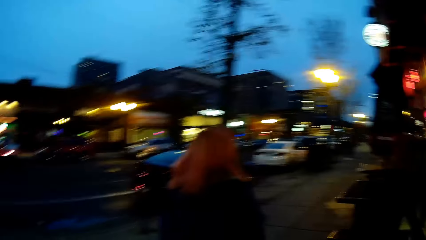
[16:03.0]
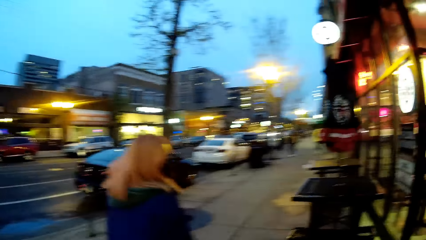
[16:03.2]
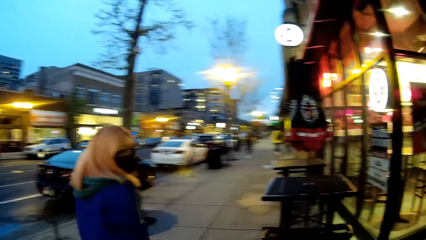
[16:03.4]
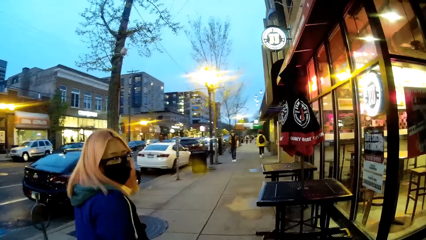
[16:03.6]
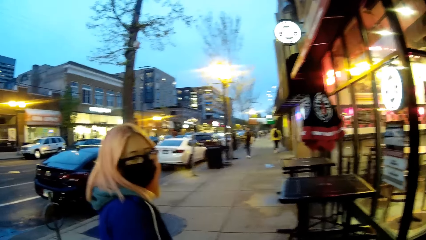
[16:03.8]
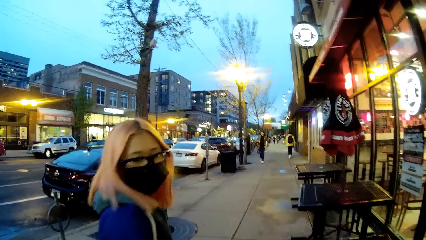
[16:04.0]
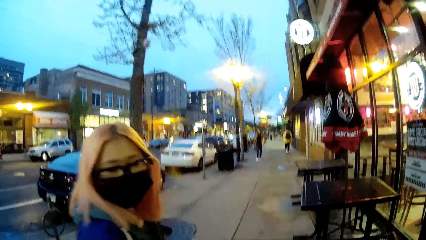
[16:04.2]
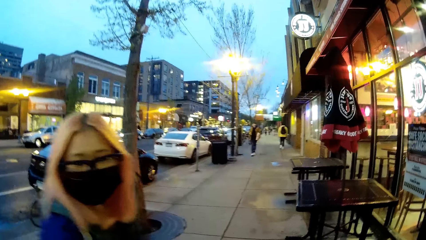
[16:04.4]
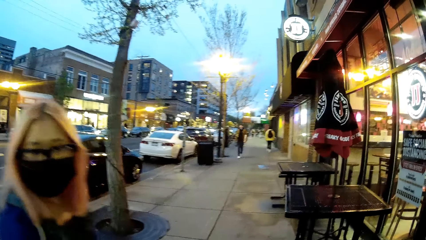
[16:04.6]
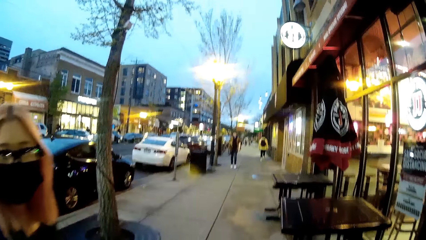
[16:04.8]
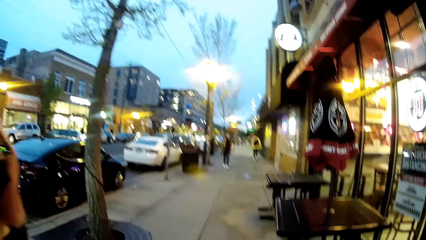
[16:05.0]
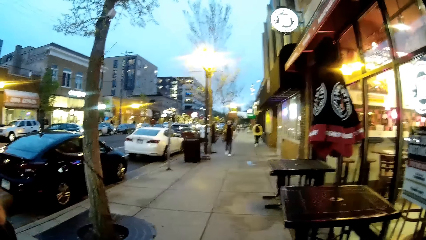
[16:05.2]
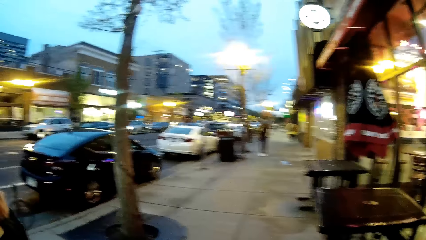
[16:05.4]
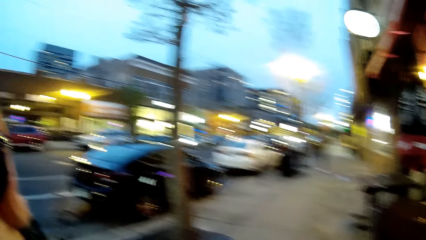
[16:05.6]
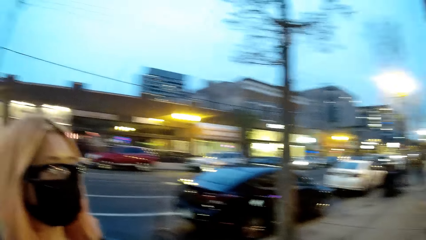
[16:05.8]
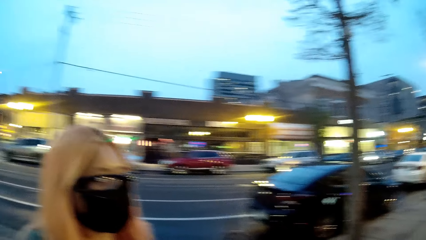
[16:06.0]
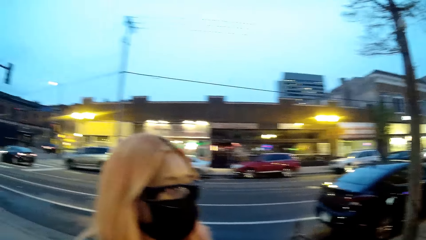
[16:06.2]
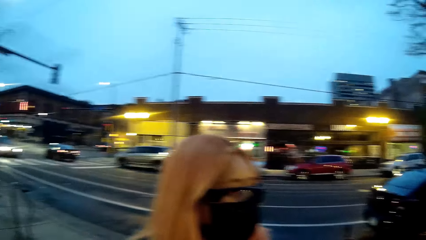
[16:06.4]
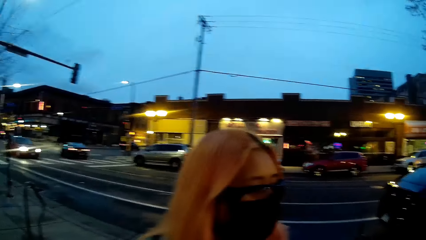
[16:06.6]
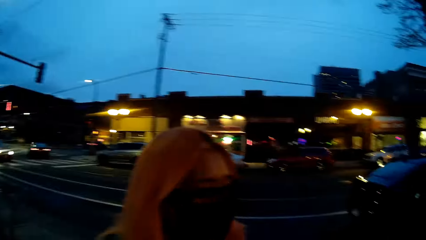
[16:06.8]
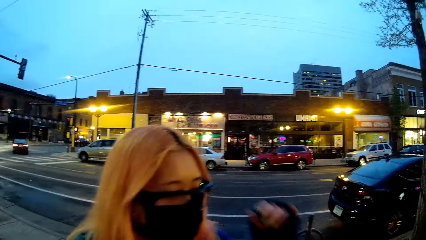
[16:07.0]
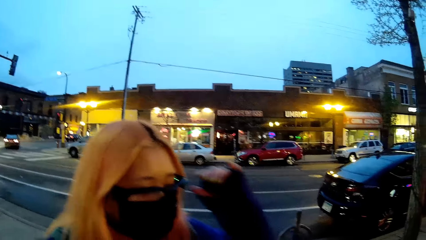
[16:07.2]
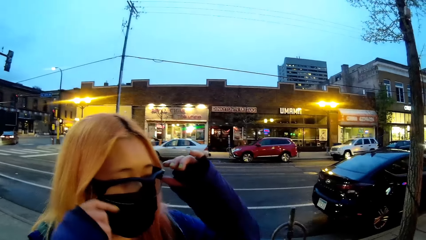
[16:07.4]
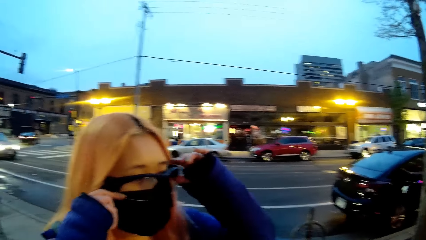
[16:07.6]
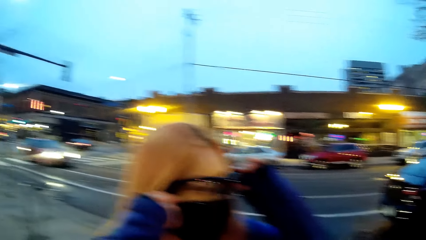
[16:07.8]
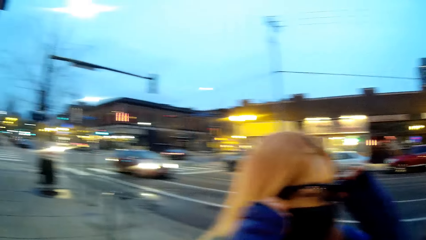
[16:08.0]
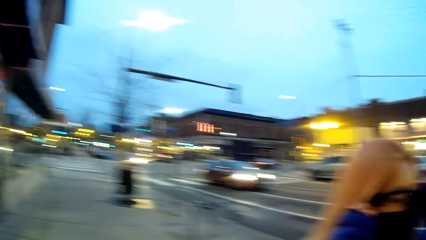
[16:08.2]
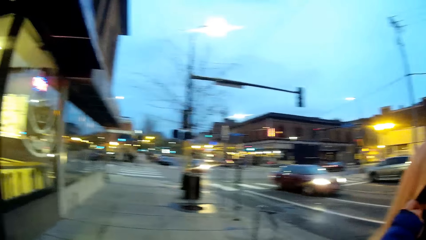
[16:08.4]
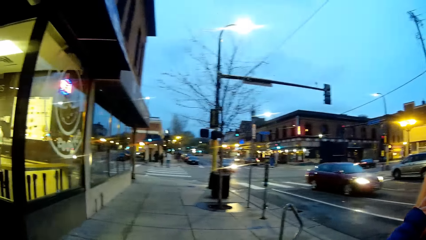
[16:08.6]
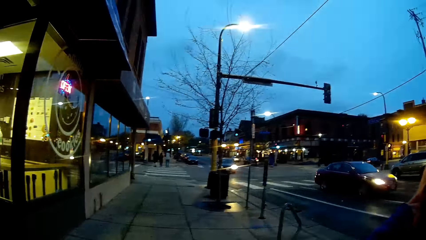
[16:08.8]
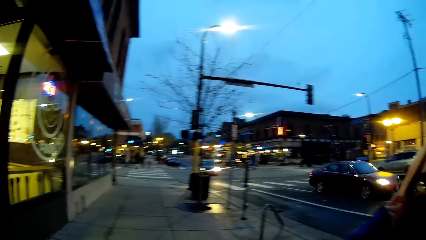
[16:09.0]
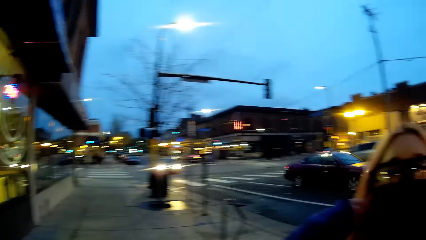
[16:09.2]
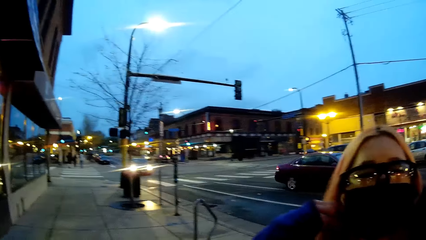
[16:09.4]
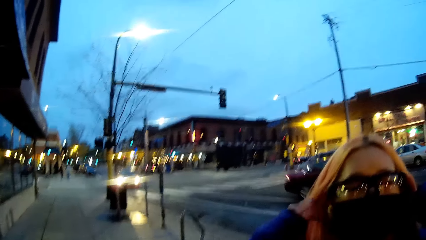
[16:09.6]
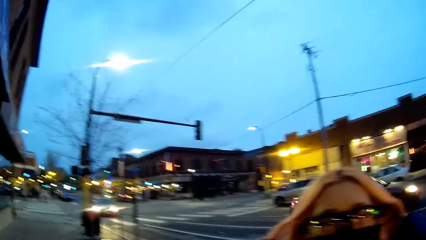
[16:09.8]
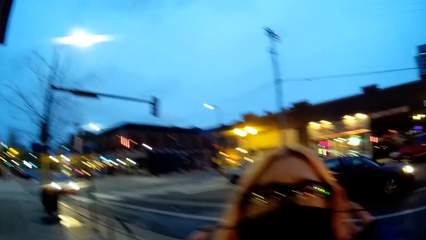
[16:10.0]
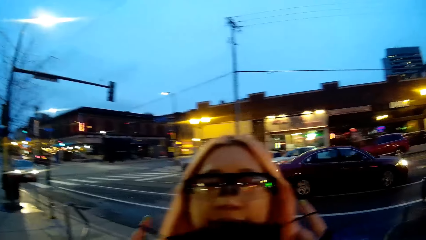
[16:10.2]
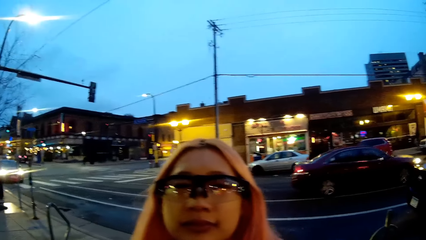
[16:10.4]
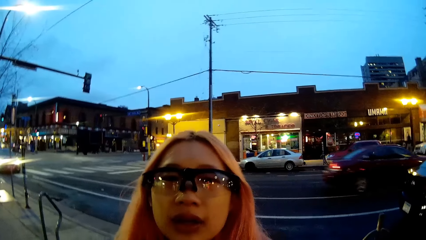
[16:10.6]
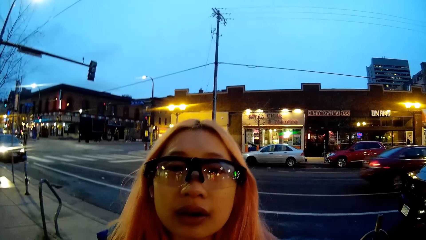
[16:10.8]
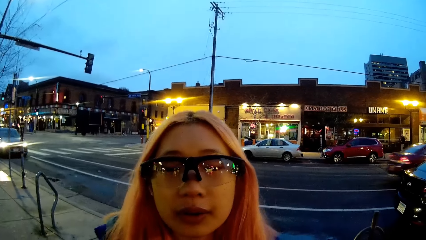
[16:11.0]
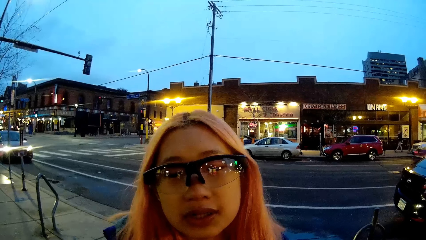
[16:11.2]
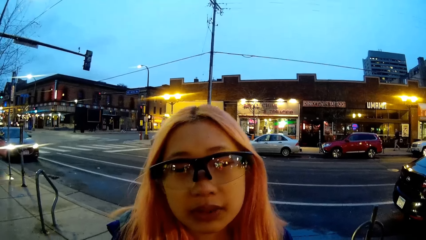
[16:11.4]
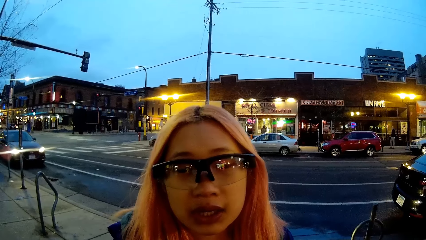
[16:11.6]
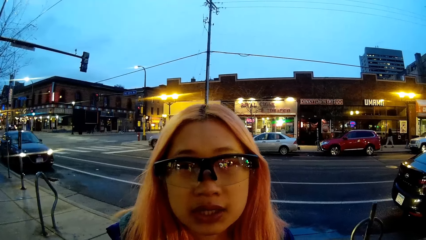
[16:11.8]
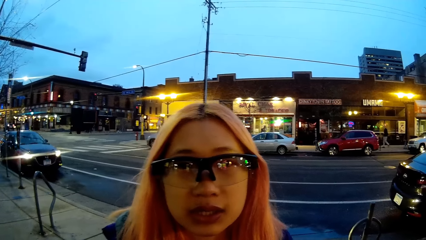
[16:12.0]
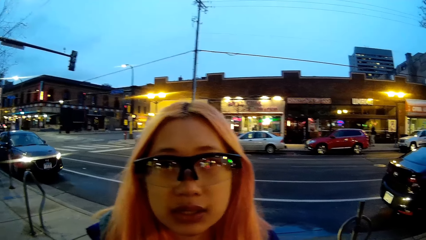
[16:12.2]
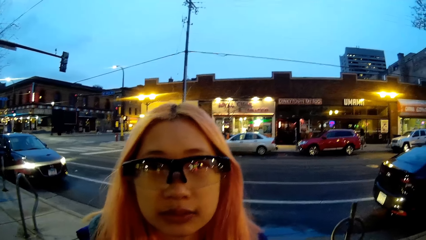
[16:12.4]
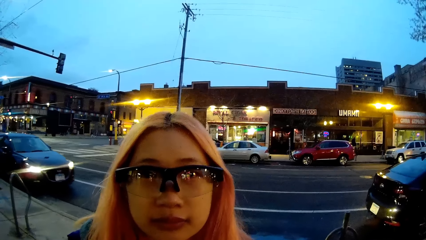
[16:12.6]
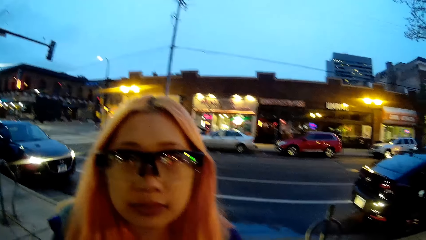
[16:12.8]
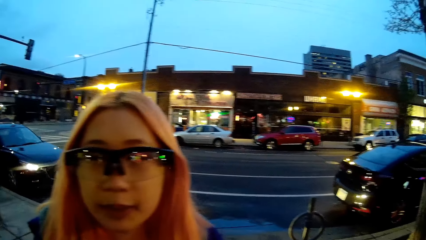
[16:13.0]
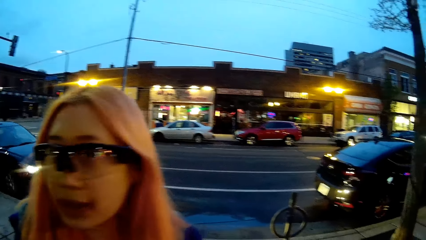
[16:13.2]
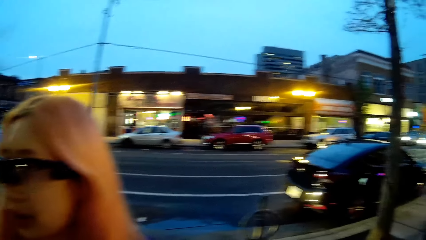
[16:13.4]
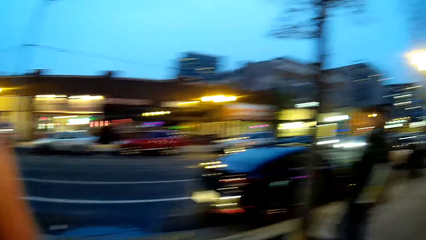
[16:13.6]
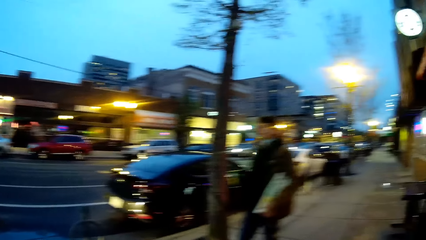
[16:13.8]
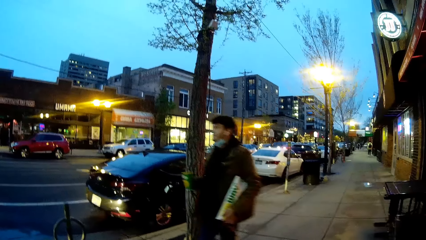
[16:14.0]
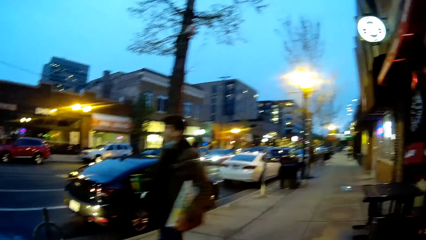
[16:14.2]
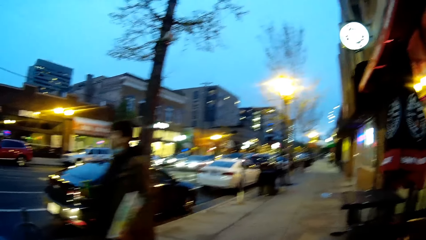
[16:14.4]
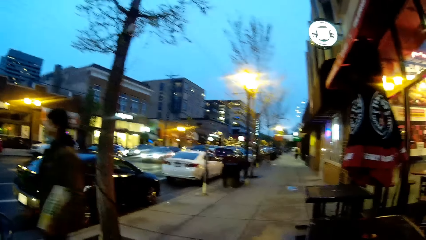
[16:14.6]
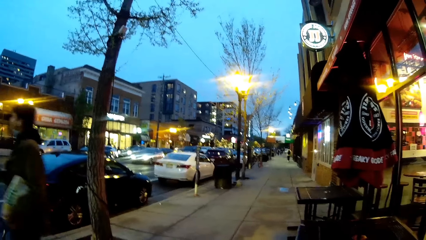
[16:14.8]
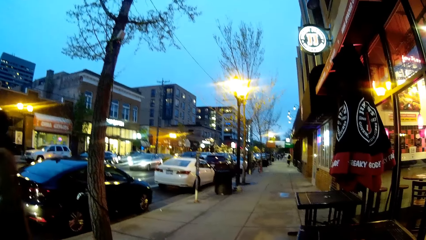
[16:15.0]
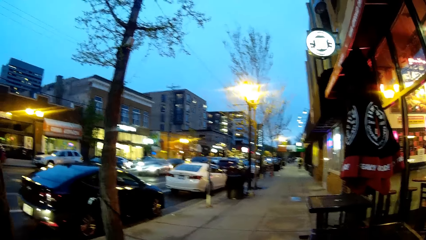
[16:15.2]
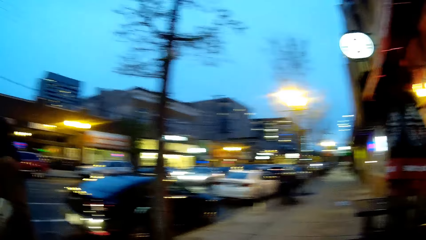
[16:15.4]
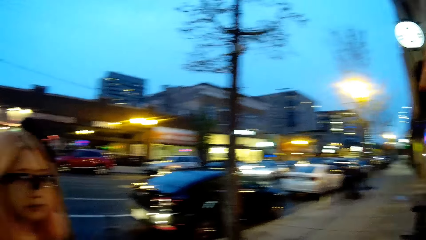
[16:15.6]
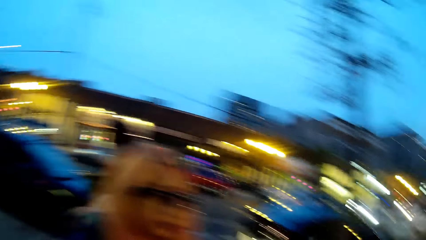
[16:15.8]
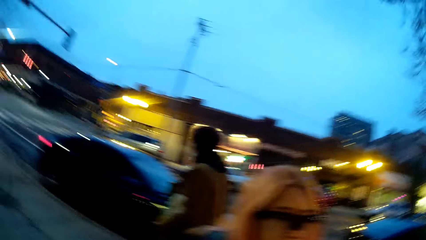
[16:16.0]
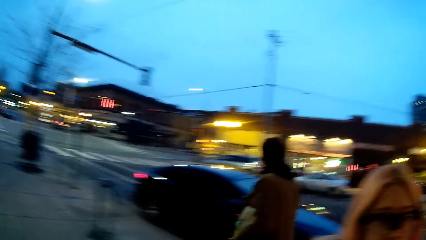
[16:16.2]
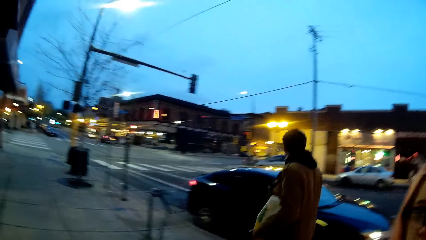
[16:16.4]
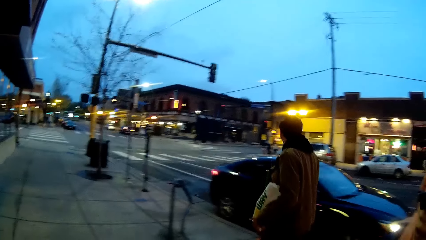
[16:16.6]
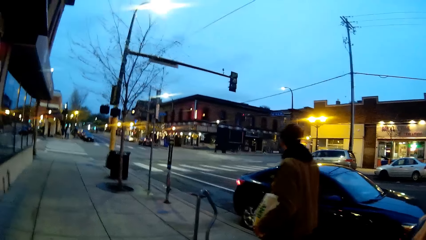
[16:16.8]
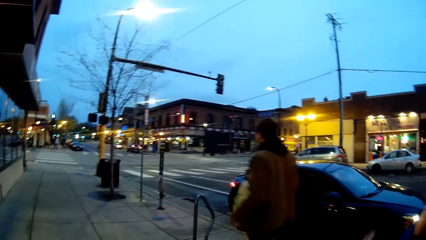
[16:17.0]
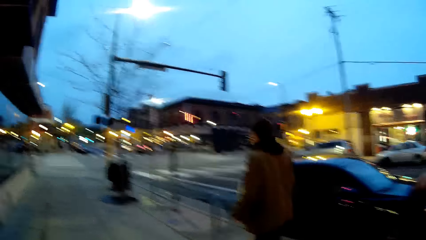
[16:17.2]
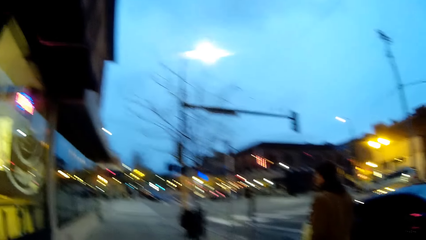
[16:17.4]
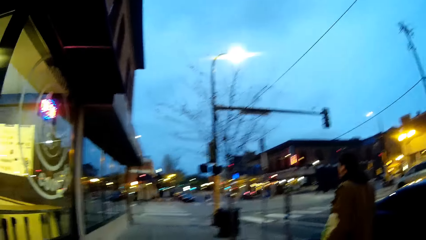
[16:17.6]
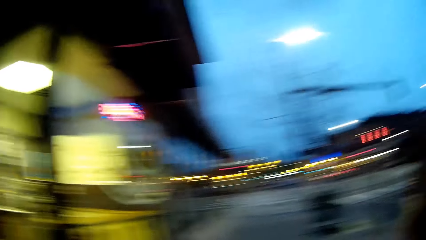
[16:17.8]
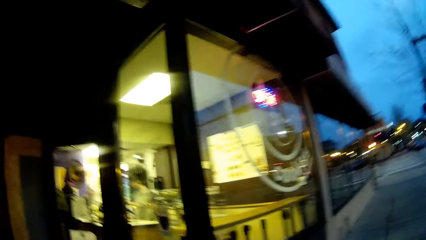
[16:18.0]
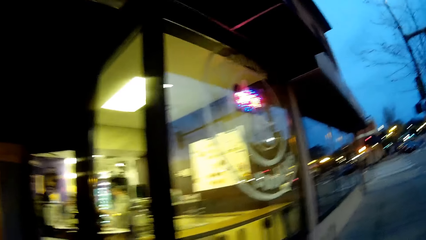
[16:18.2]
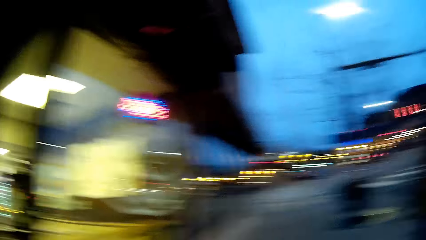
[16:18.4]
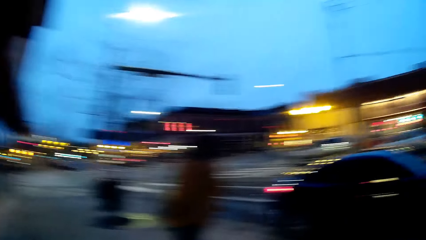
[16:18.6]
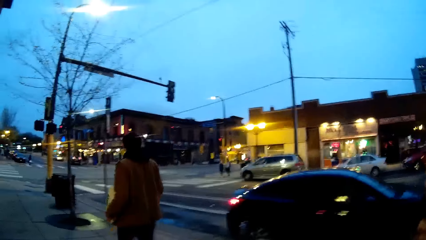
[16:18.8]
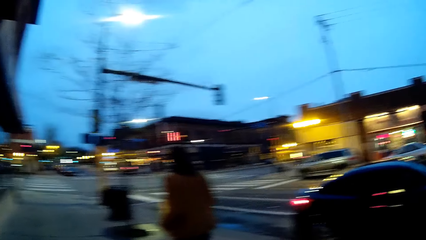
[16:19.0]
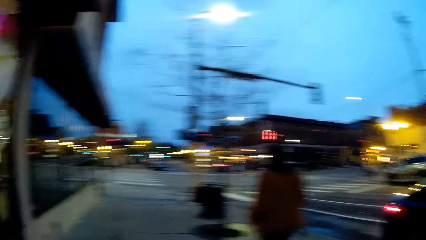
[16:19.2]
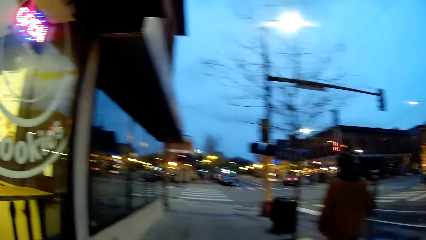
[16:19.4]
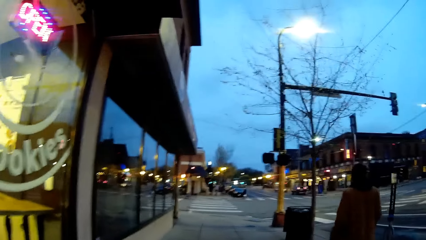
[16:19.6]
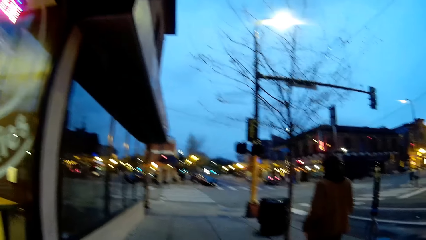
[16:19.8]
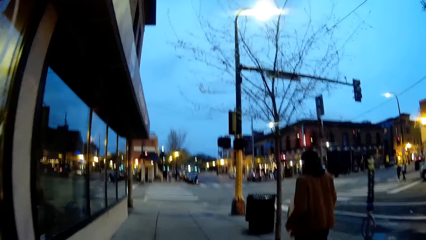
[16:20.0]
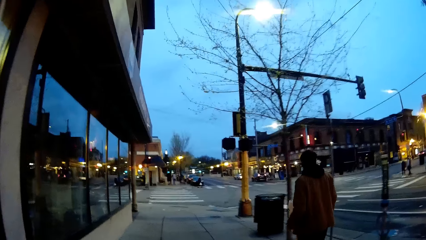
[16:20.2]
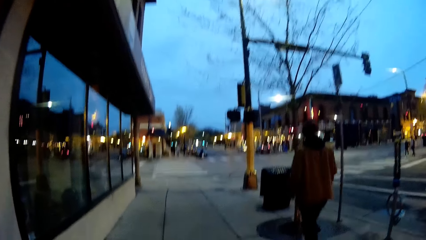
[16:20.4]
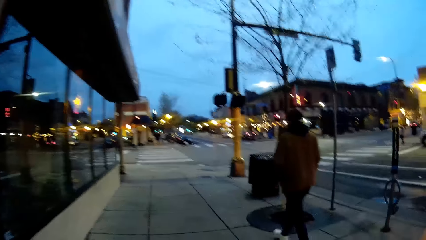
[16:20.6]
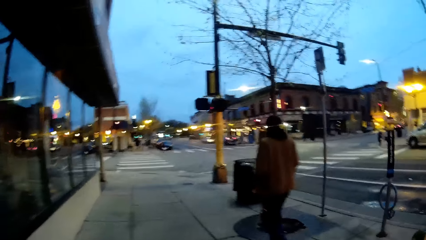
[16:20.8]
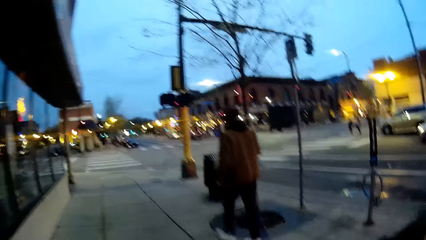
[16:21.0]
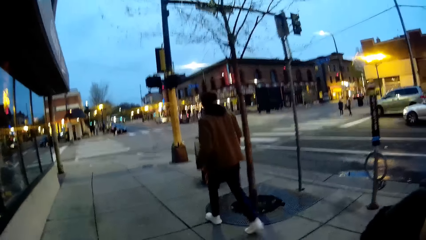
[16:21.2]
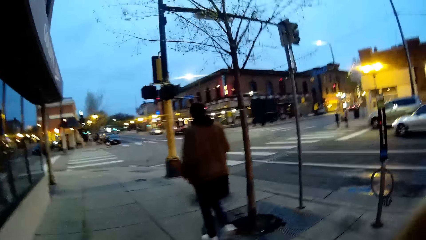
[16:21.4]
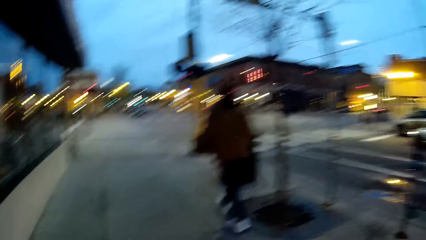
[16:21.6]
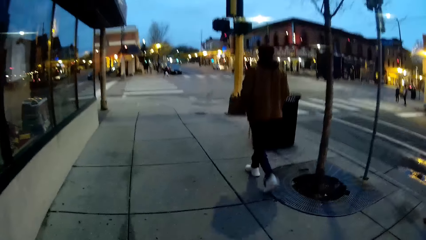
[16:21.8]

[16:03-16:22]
The camera wearer interacts with the woman. The woman adjusts her eyeglasses with both hands. The woman removes her nose mask with both hands. The camera wearer walks on the pavement.
